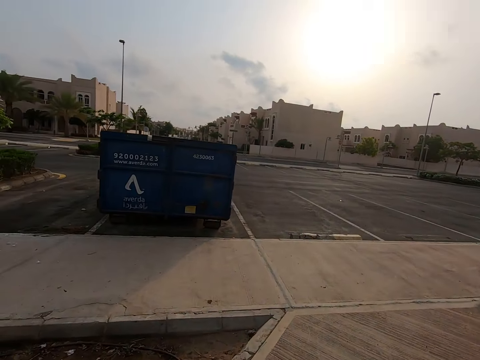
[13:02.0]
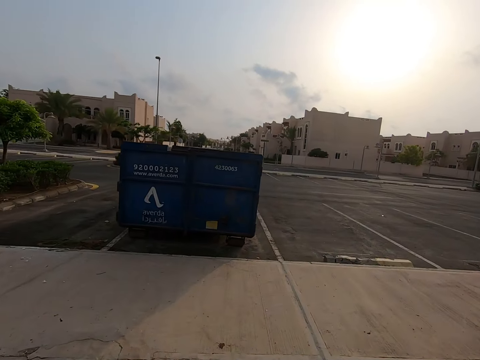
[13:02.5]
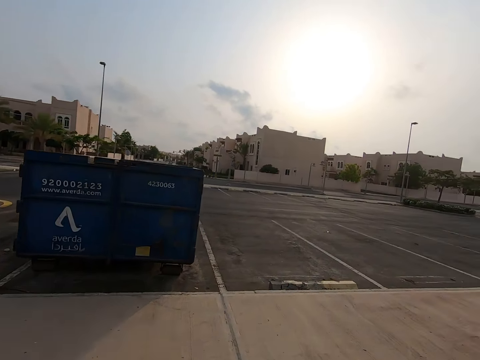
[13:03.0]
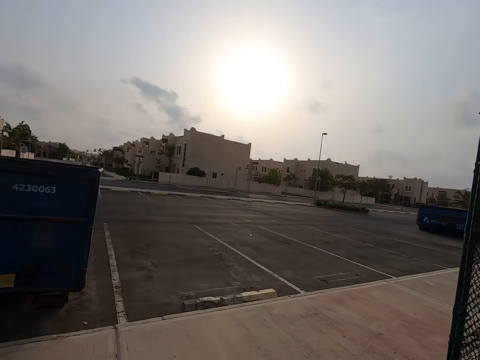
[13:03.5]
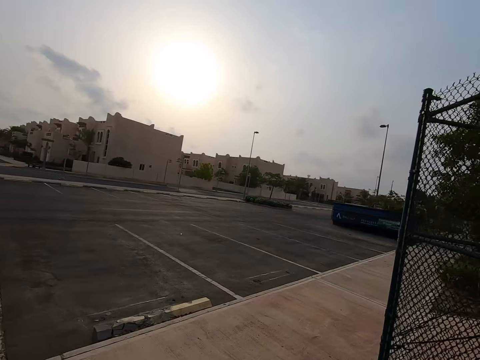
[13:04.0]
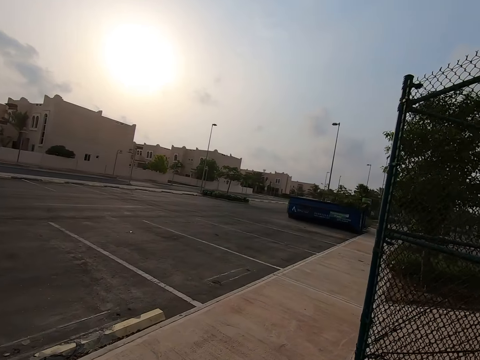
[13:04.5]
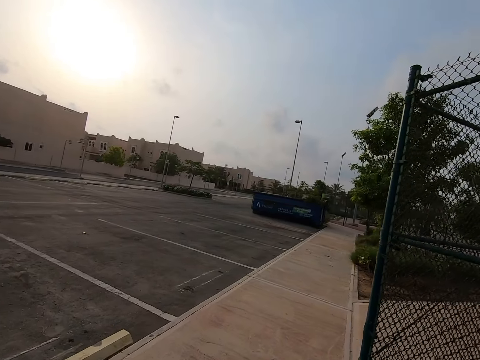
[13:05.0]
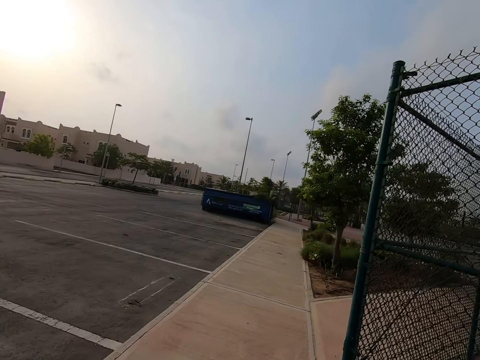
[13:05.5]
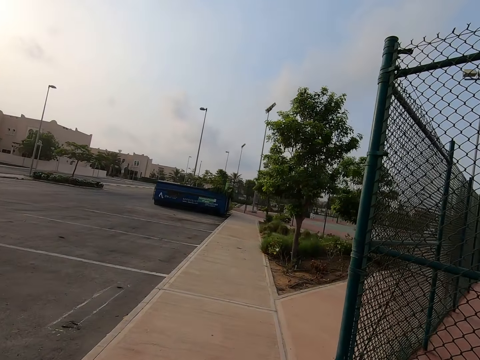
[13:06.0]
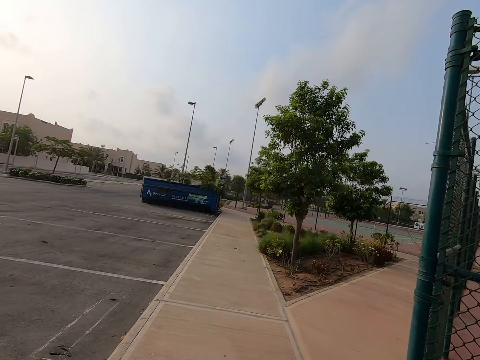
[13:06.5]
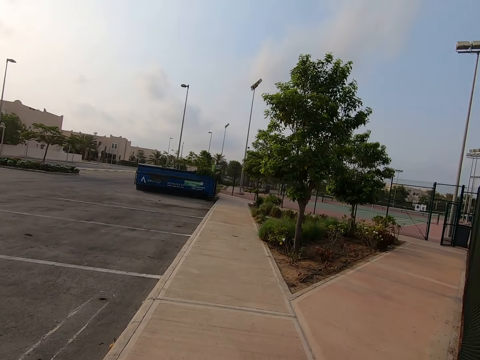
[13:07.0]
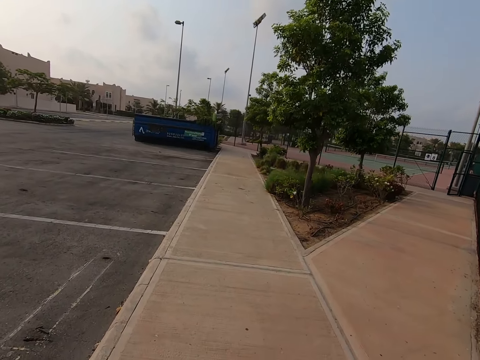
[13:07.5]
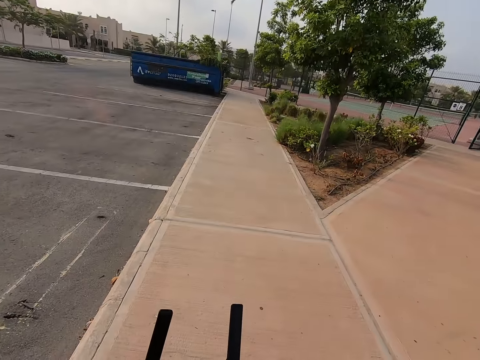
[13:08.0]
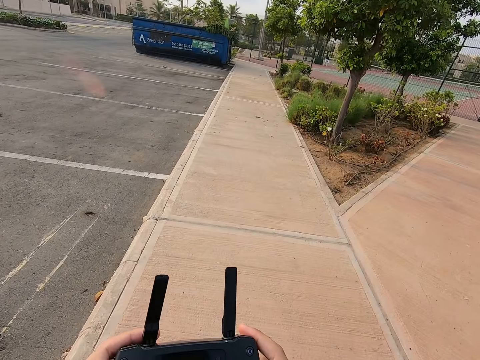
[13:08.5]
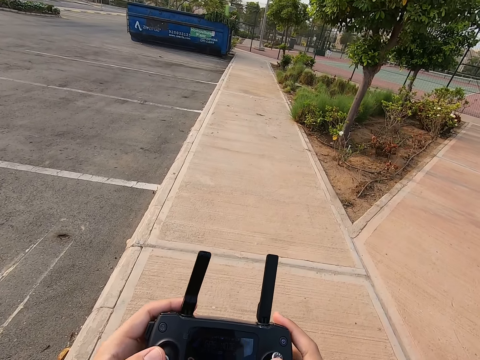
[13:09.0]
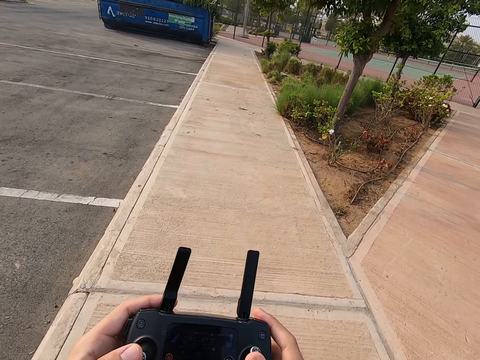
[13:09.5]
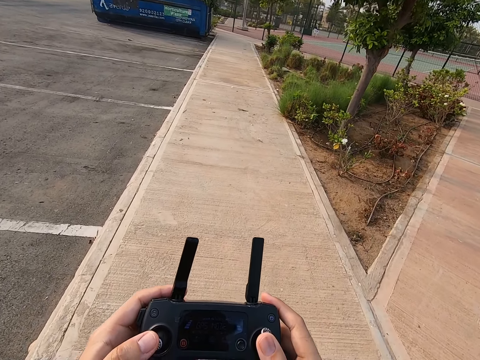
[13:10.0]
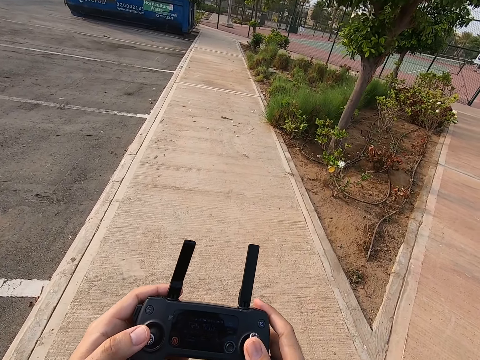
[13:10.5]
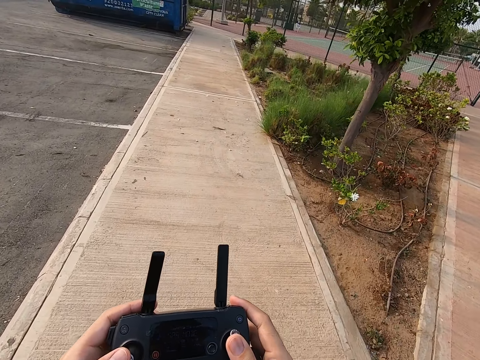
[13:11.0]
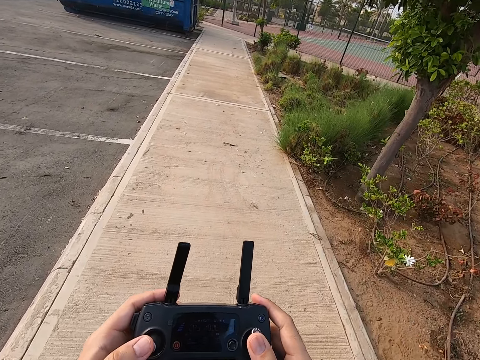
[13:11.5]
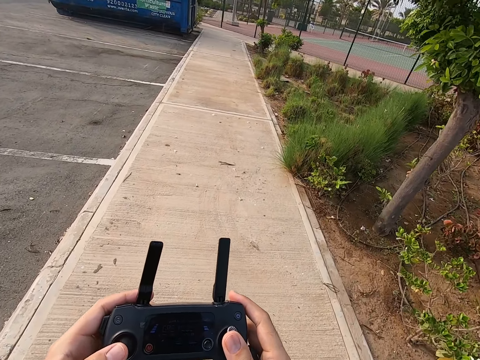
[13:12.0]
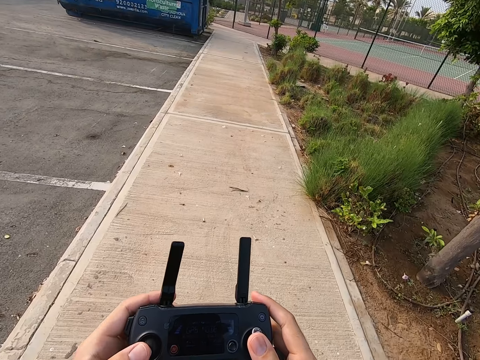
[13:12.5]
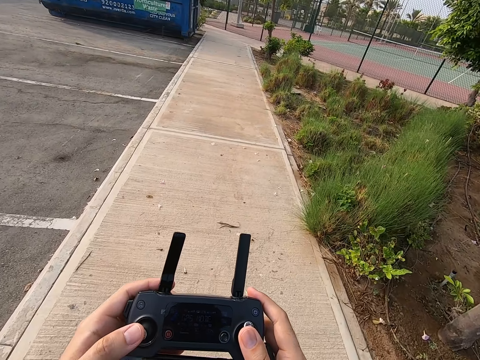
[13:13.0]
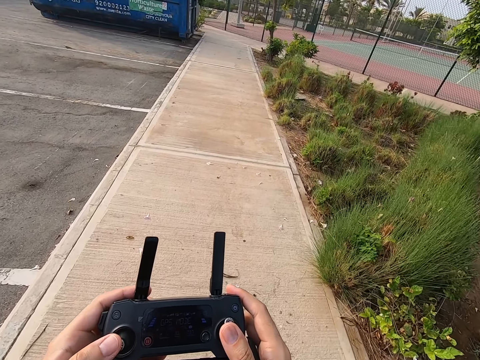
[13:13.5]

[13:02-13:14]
The camera wearer presses the drone controller. They control the drone with the remote.

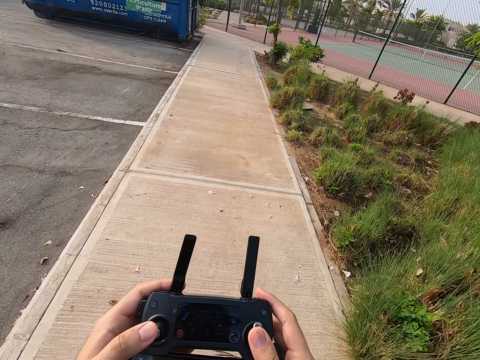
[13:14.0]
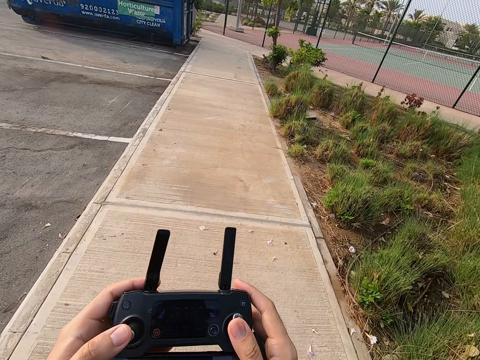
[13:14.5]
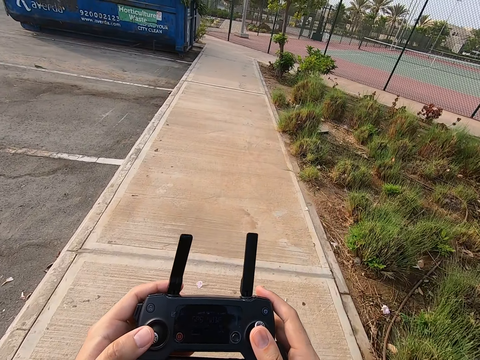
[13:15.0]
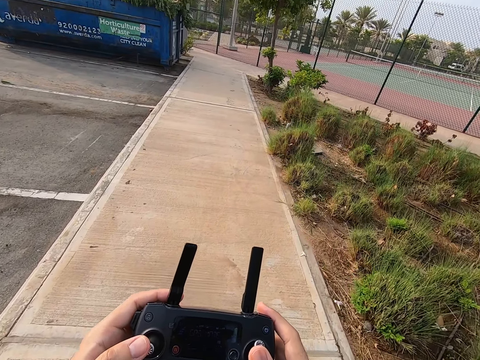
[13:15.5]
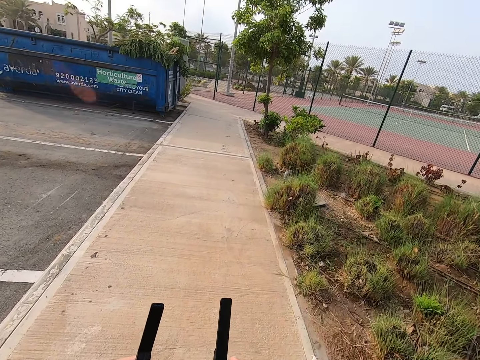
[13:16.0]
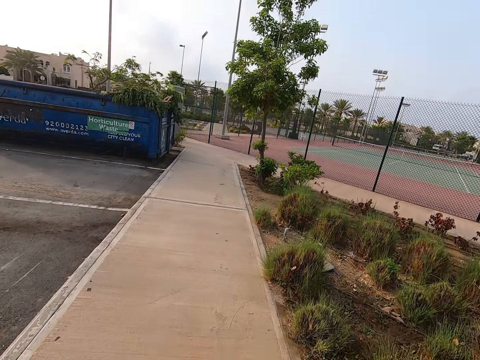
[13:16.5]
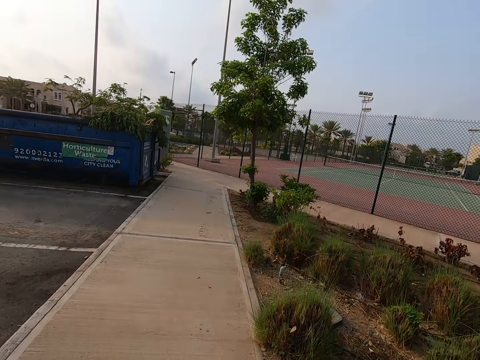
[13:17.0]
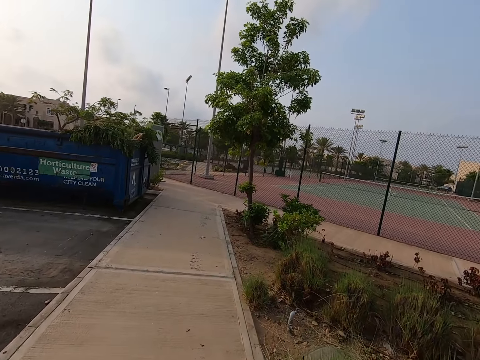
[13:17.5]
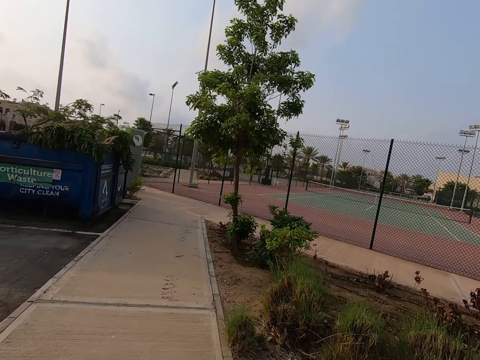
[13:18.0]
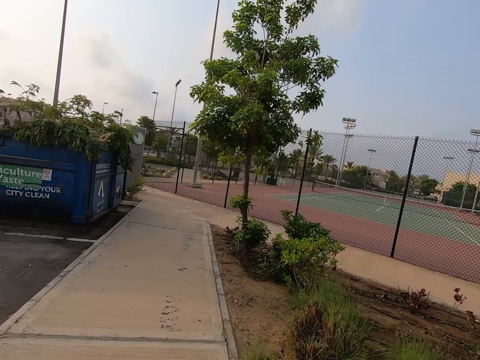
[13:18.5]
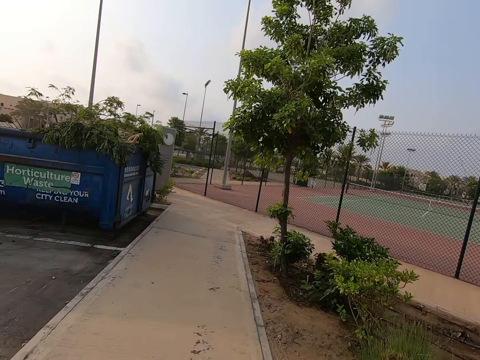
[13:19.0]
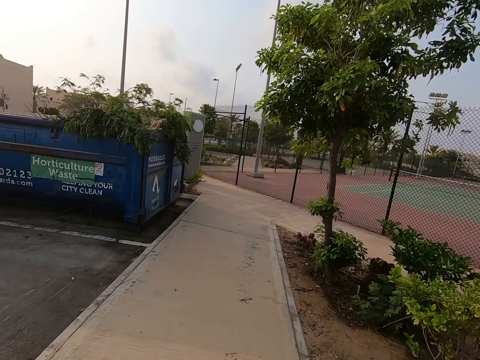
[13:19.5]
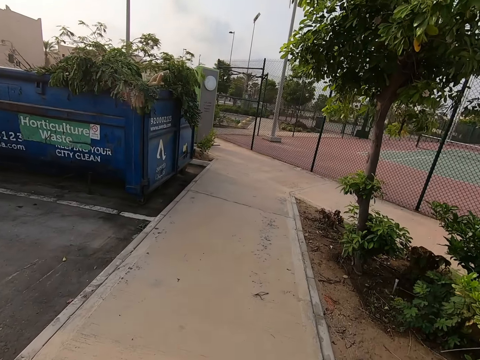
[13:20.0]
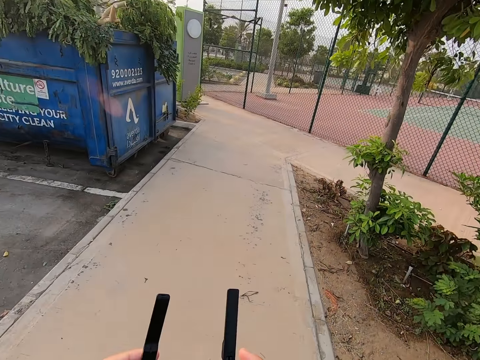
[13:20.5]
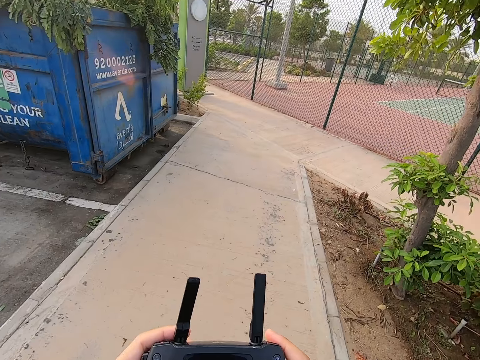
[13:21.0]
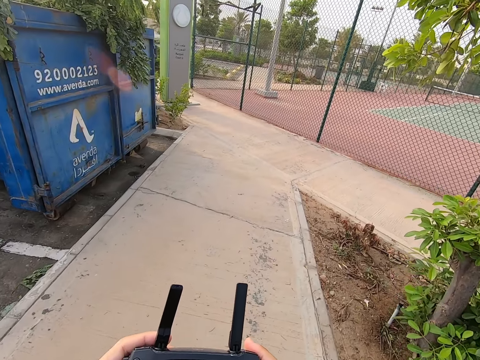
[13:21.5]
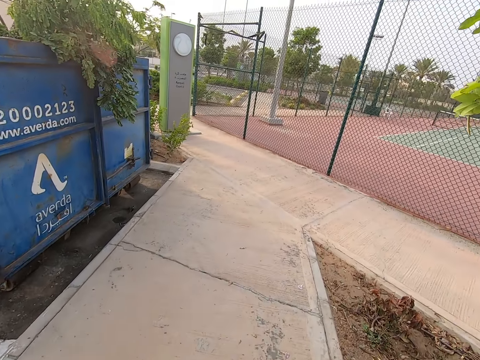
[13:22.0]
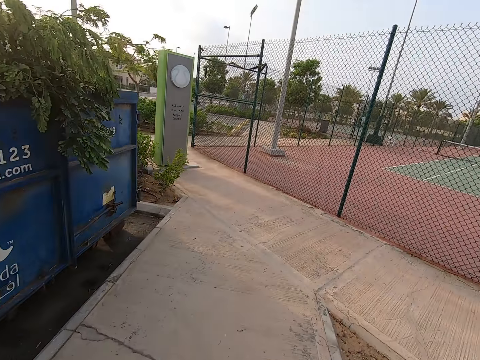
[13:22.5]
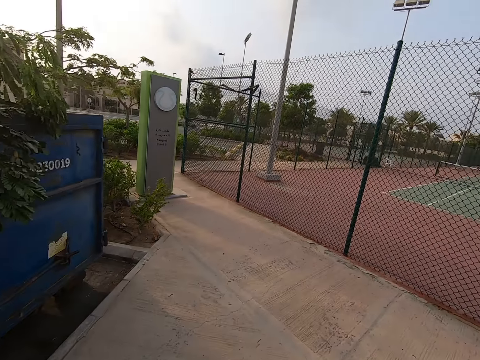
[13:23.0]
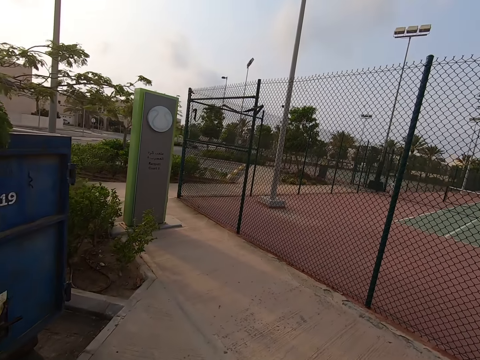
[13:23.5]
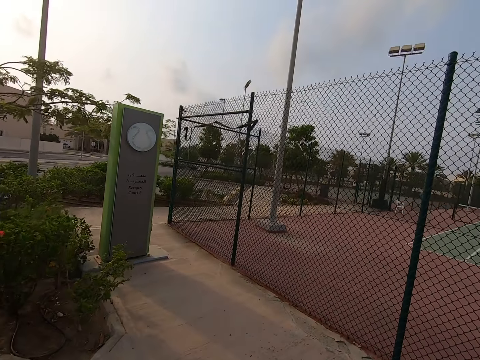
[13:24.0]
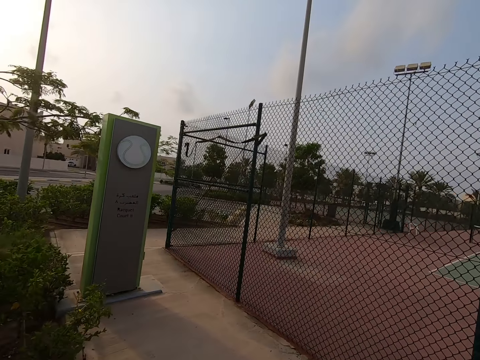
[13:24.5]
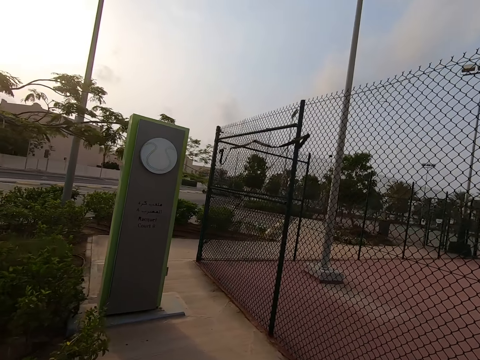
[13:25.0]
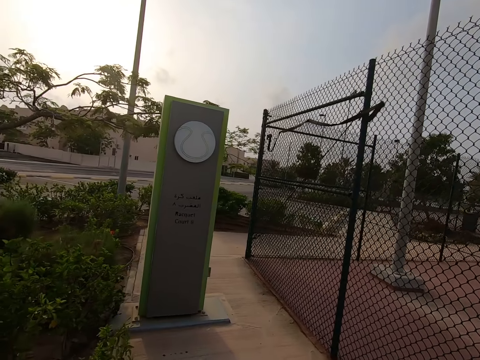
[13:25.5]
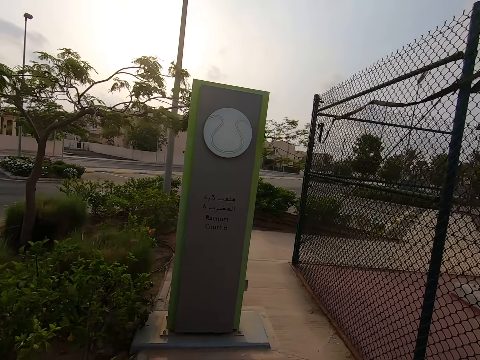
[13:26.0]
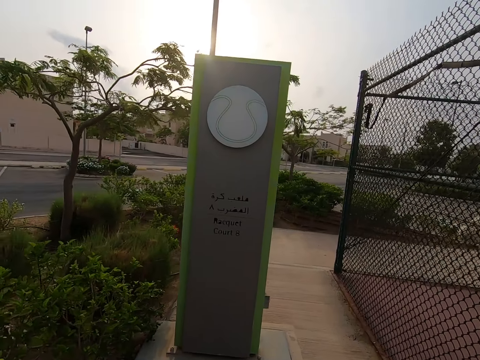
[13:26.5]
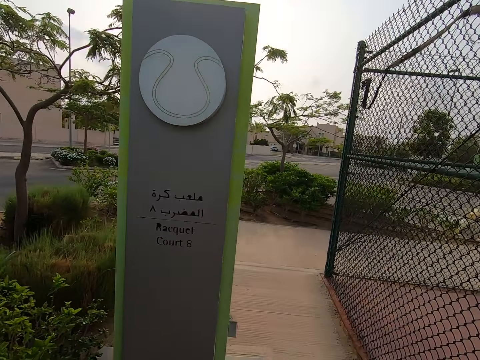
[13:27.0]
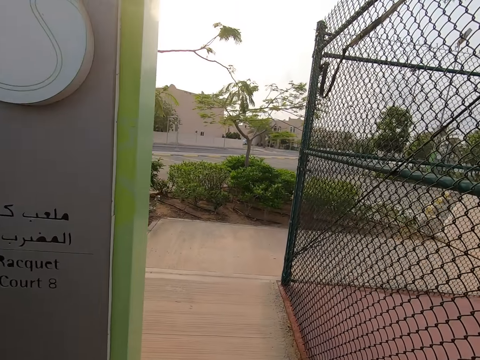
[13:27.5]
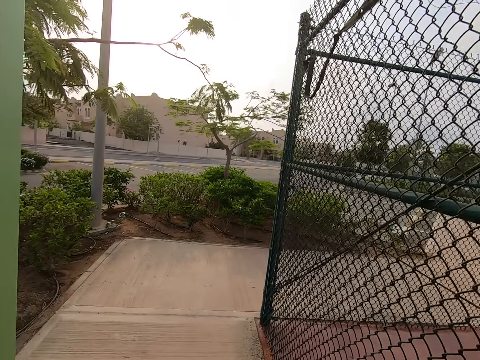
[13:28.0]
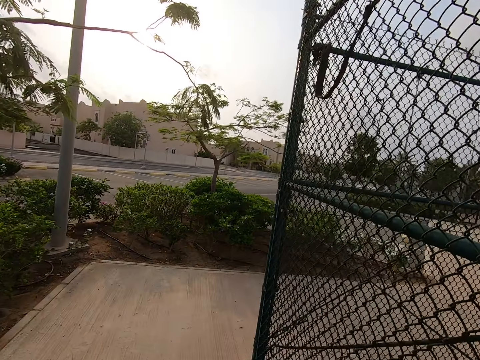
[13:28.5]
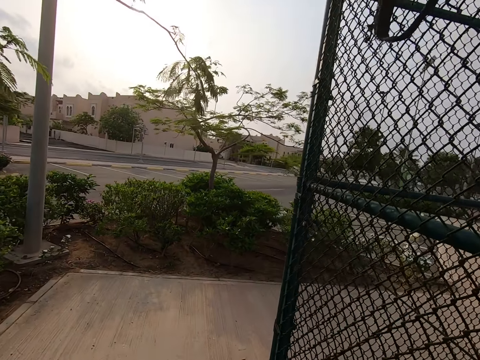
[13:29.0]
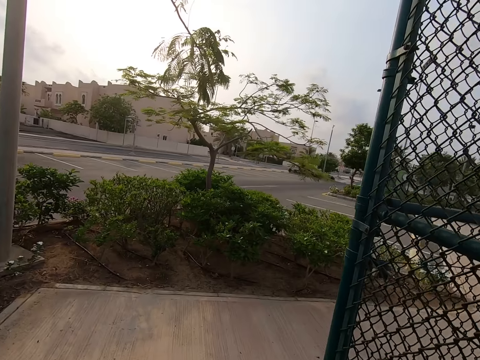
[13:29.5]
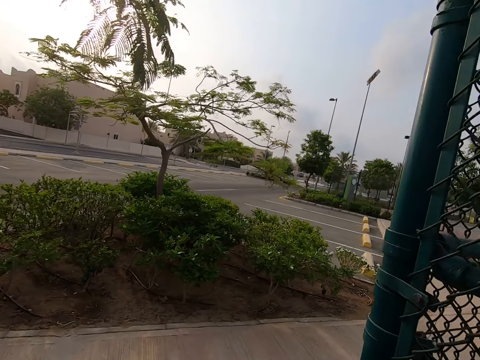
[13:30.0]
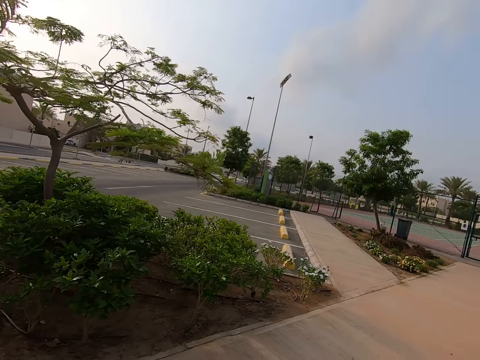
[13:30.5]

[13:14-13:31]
The camera wearer walks on the pavement. They press the drone controller. They control the drone with the remote. They walk on the pavement.
